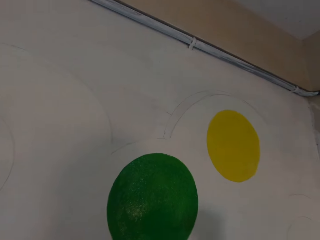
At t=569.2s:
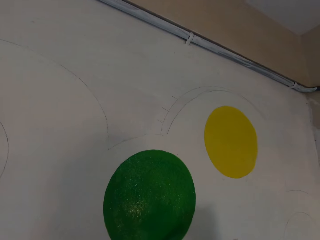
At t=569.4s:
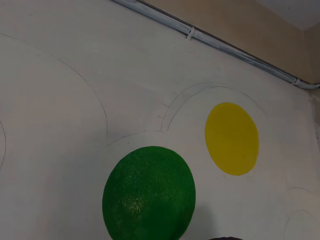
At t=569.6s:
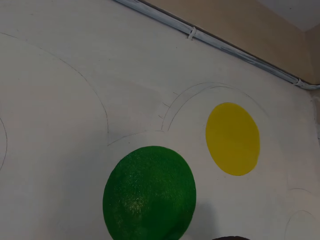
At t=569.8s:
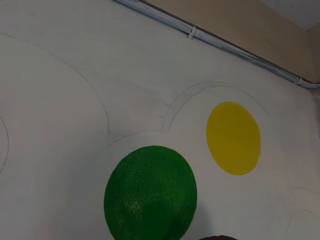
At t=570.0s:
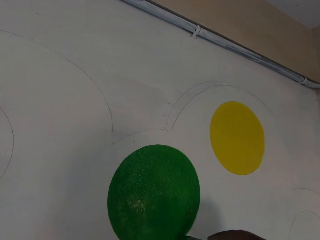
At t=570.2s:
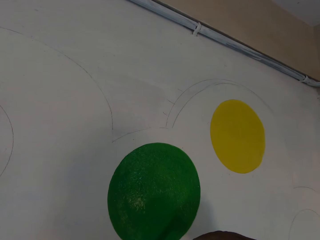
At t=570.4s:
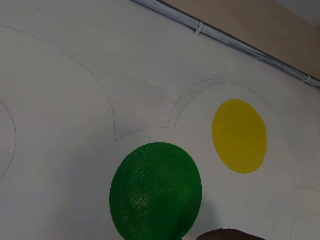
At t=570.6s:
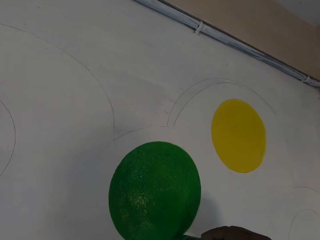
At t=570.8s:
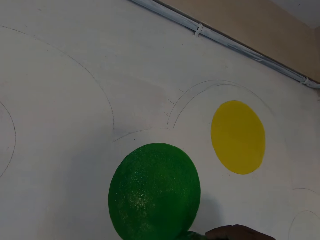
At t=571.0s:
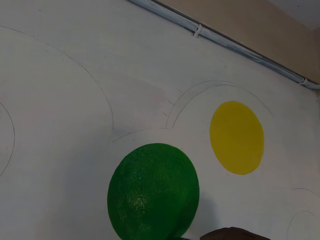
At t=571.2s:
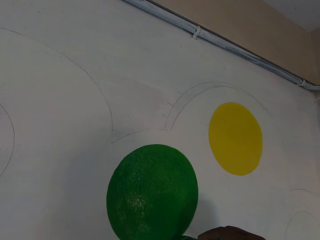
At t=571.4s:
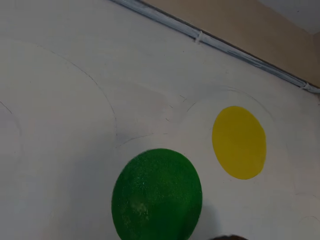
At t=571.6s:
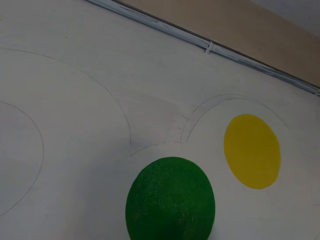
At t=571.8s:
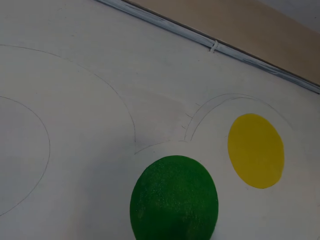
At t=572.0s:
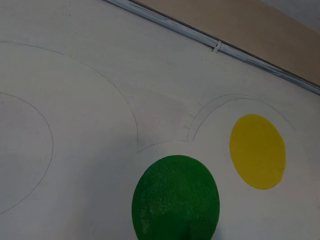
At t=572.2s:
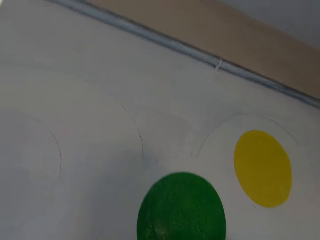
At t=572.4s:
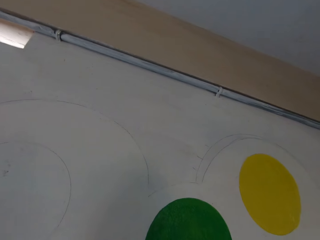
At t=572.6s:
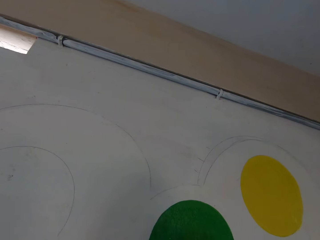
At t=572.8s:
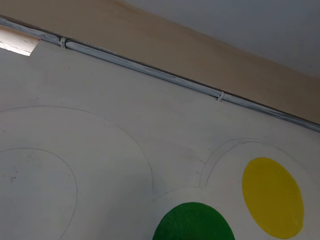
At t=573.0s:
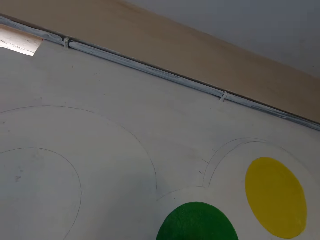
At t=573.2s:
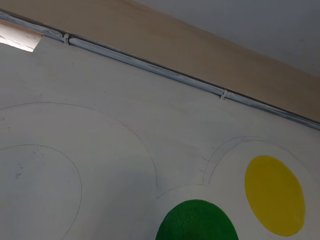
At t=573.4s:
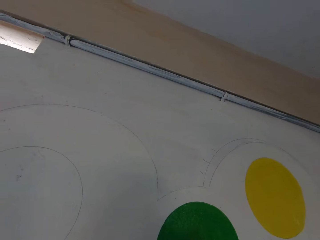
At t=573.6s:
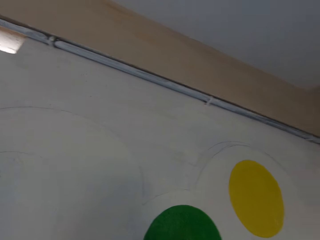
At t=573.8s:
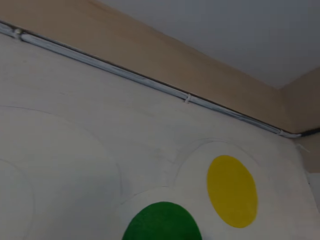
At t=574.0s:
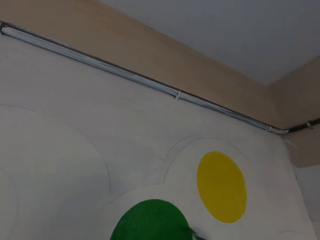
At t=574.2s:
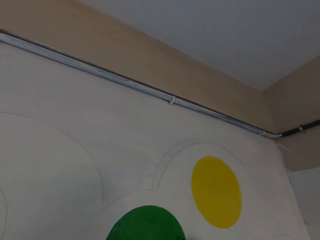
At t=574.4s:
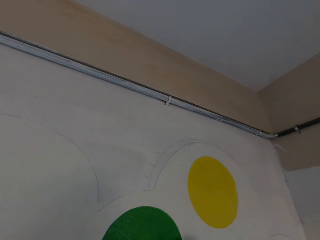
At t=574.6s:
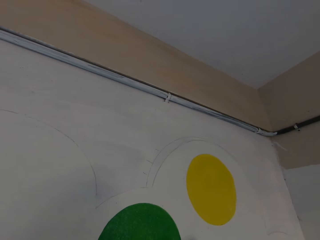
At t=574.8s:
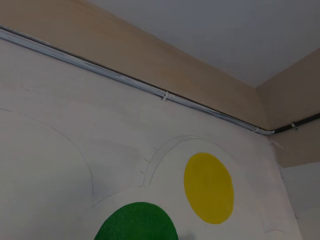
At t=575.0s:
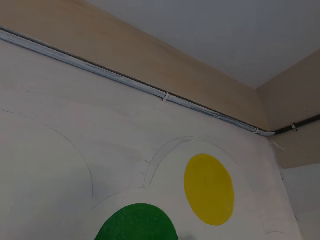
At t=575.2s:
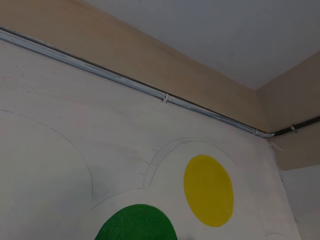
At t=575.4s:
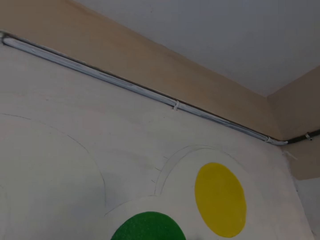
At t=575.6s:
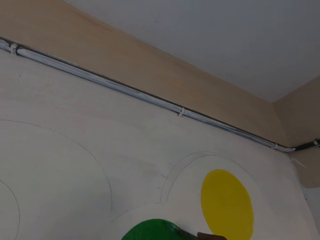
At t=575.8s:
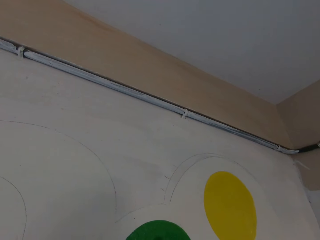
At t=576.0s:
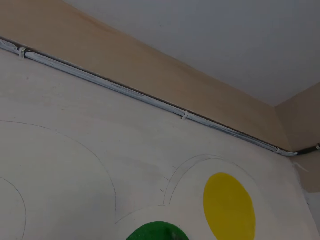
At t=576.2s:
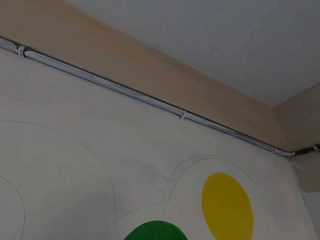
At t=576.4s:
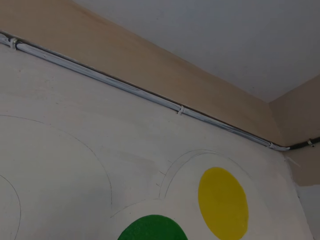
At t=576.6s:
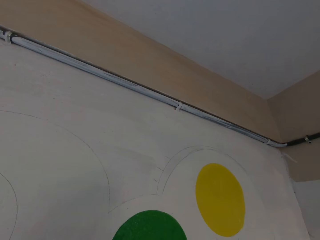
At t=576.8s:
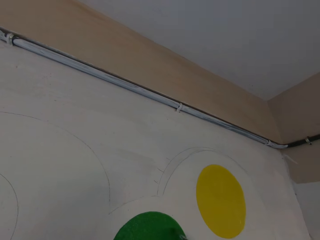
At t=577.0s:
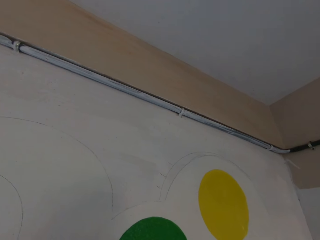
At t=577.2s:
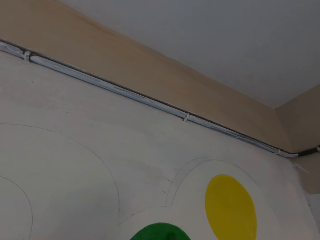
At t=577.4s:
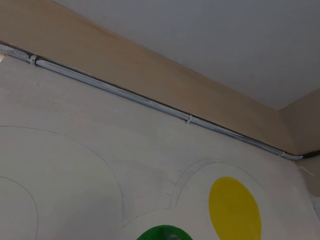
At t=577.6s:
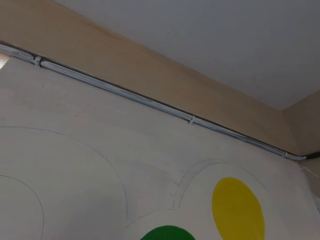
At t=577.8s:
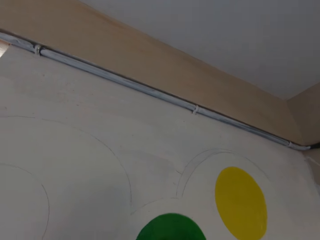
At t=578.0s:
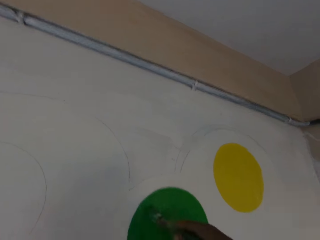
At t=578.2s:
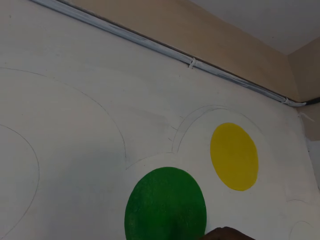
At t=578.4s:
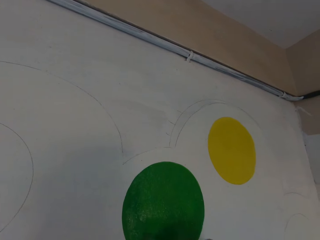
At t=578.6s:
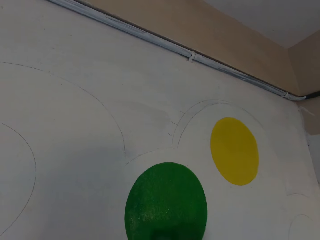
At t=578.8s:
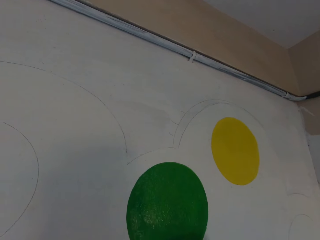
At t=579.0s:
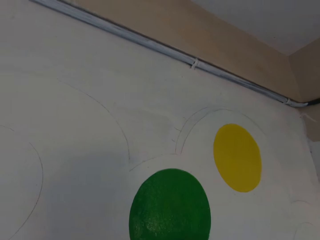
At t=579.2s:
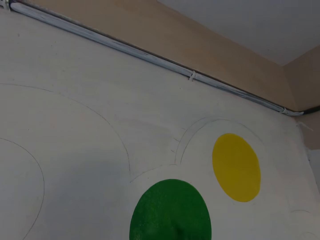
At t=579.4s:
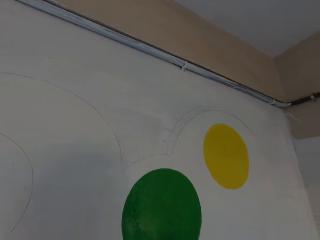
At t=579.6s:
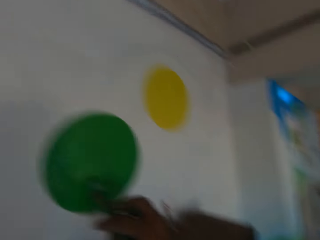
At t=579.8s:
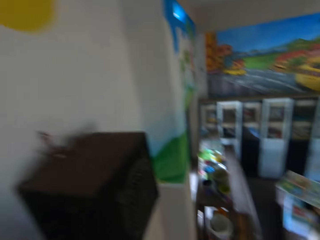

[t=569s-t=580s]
The camera wearer paints the wall.

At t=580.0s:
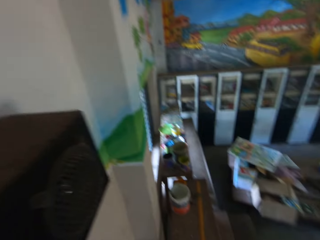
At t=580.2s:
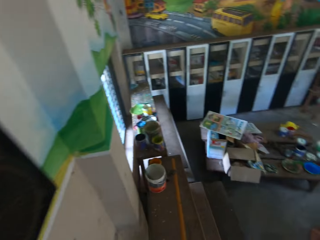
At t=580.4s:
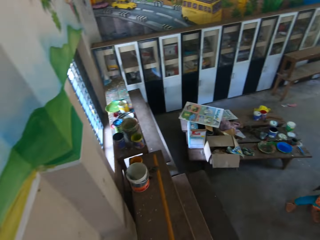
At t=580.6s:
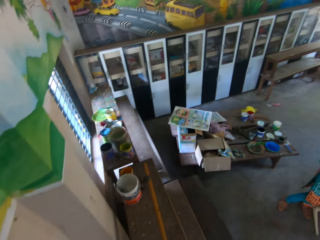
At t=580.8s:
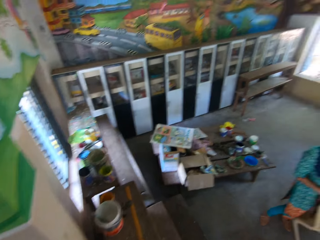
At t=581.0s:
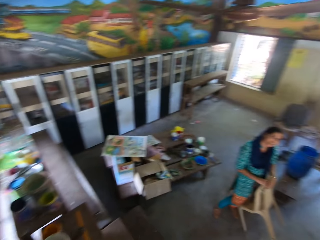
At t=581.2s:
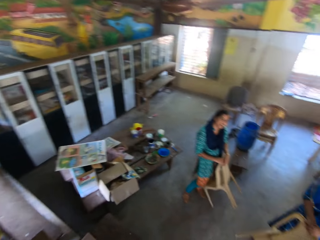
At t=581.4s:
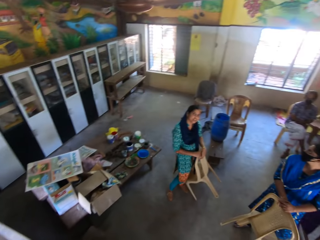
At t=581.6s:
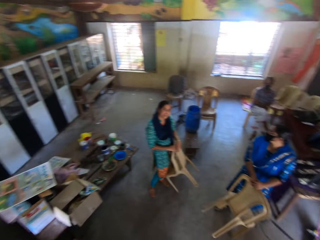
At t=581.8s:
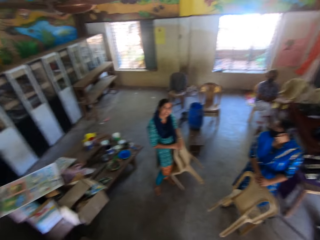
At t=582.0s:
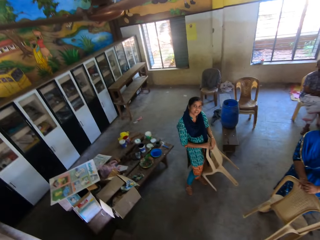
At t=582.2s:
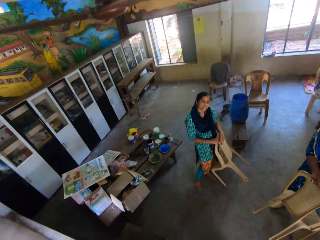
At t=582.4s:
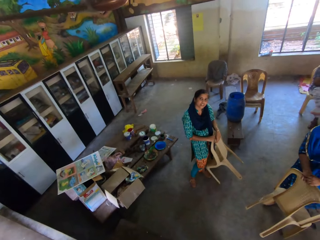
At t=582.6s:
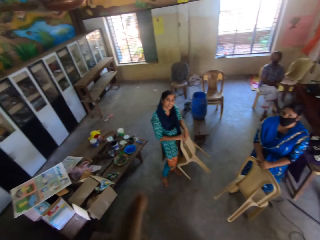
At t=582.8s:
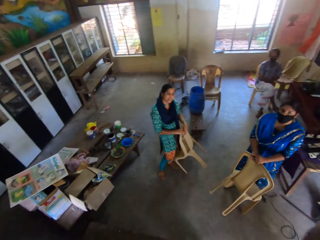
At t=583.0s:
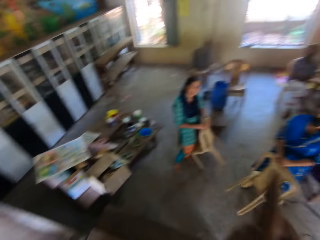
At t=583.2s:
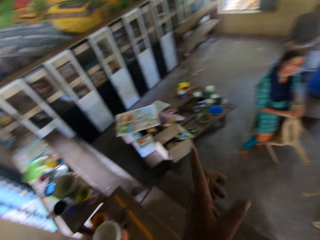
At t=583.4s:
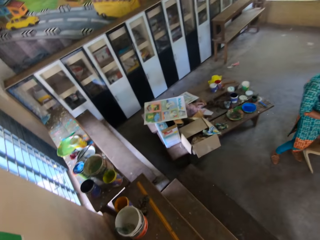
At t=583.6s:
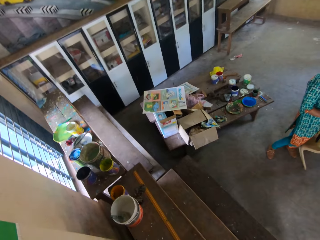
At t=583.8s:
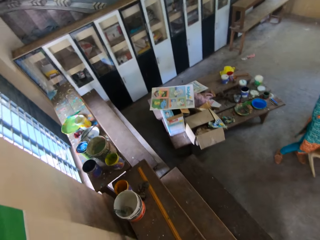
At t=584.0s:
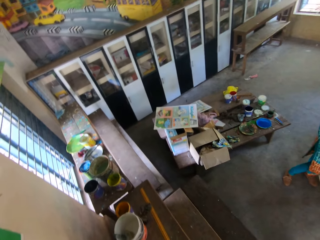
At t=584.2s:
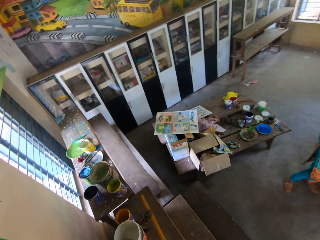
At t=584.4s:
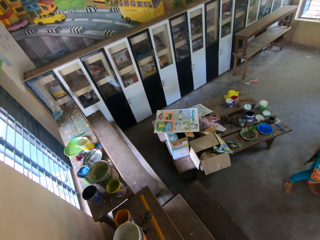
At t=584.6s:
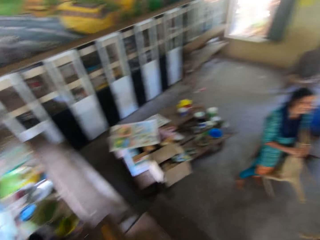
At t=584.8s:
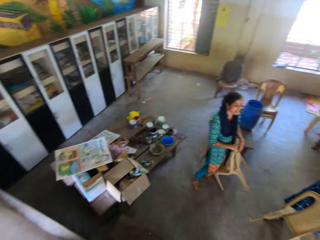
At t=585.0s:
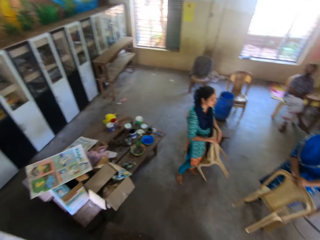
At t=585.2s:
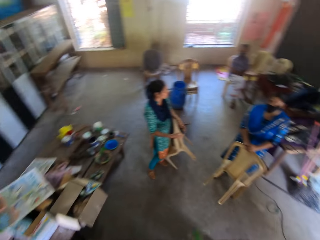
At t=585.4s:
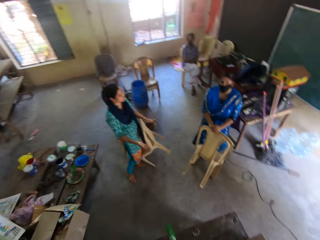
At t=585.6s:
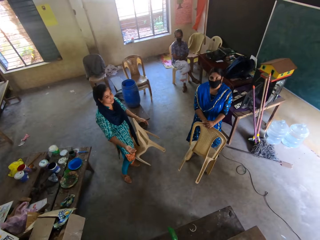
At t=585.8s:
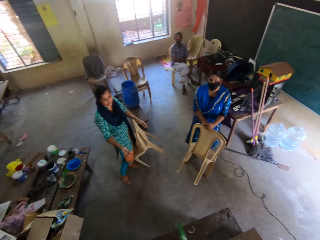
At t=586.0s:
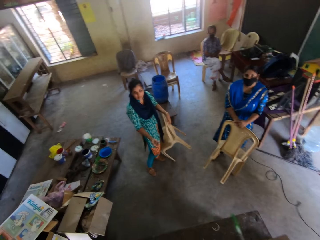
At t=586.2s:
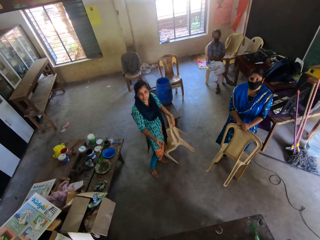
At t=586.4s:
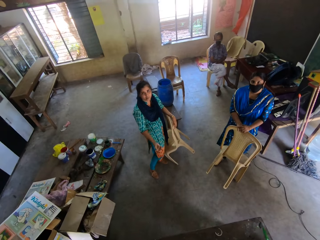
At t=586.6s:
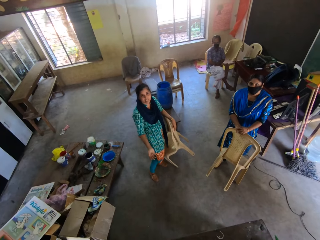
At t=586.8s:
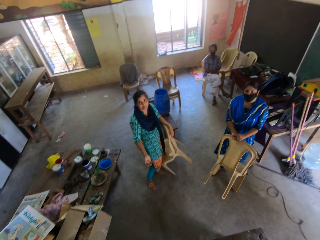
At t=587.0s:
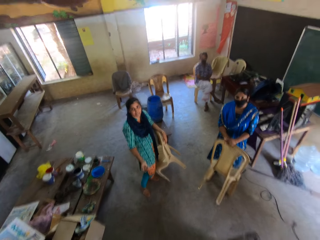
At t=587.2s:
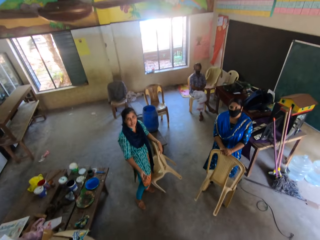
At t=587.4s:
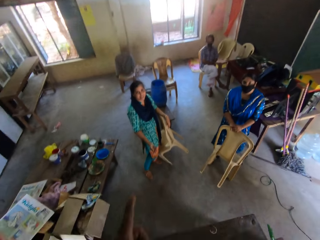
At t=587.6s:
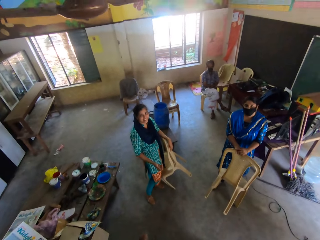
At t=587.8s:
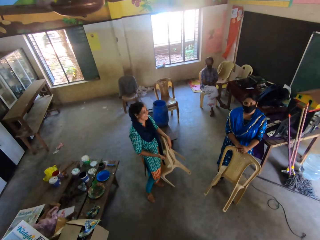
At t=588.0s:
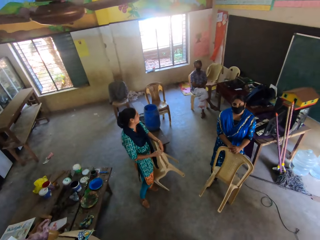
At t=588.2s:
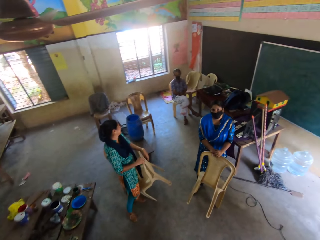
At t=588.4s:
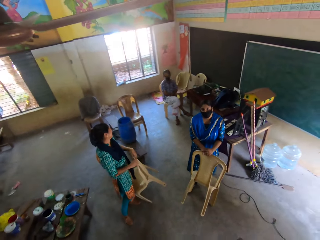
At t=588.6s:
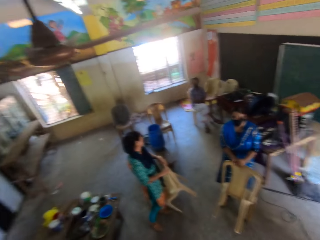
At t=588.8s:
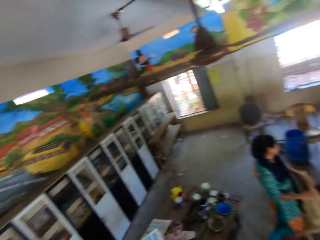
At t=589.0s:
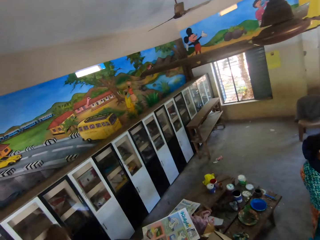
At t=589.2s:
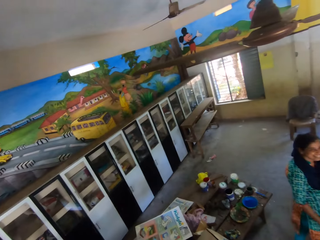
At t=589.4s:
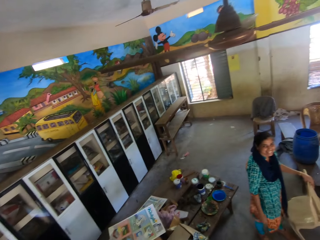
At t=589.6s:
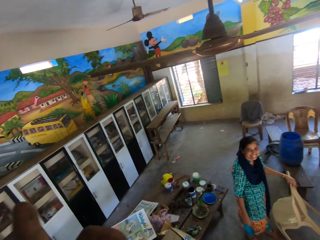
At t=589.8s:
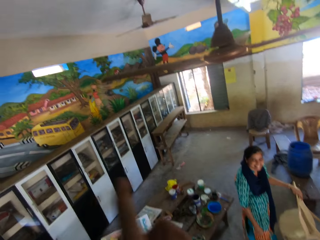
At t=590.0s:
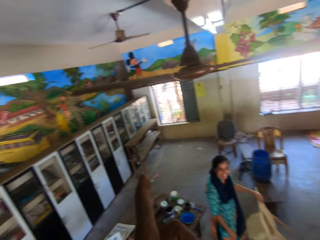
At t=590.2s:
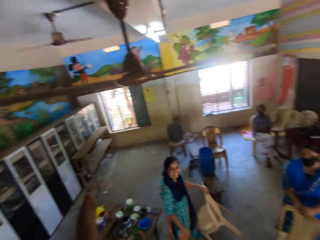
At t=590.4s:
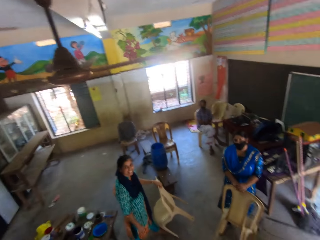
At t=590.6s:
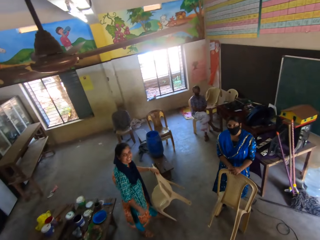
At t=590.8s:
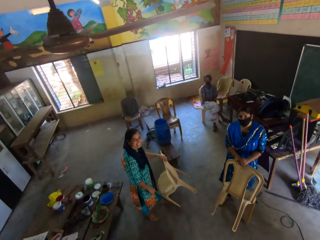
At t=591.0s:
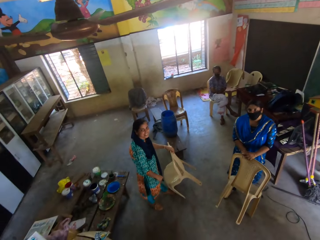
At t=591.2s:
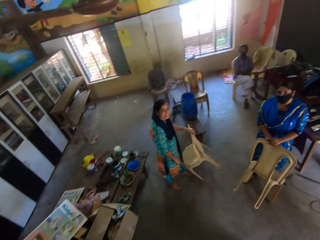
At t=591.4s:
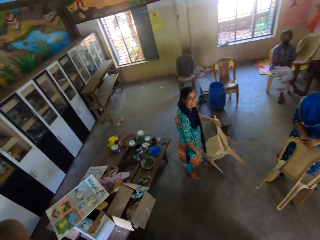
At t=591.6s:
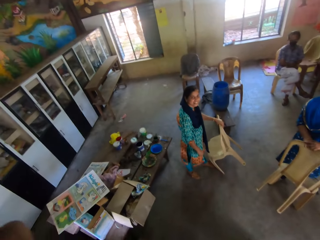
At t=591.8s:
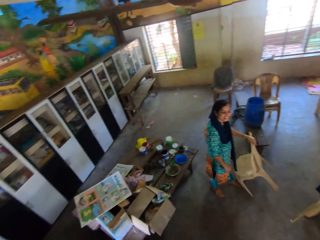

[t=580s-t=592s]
The camera wearer gestures with his right hand. The woman gestures with her right hand.
